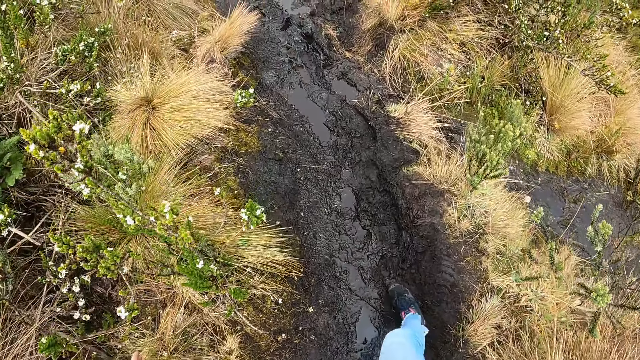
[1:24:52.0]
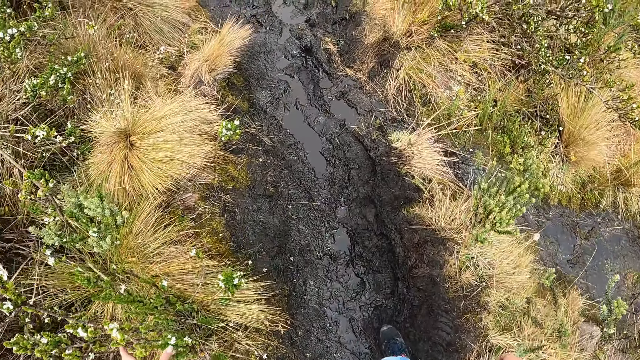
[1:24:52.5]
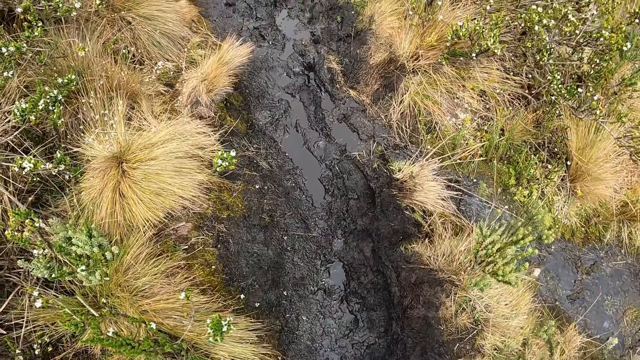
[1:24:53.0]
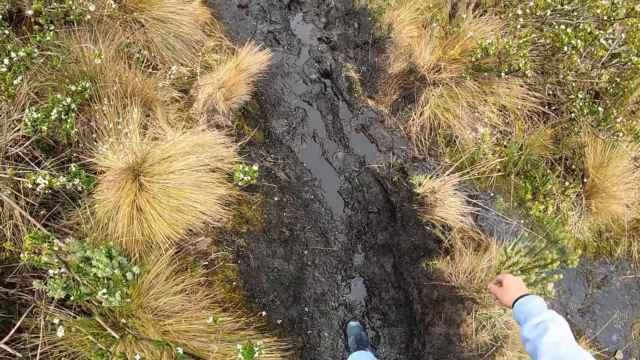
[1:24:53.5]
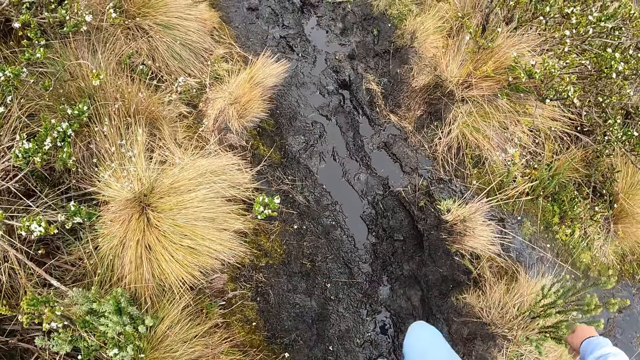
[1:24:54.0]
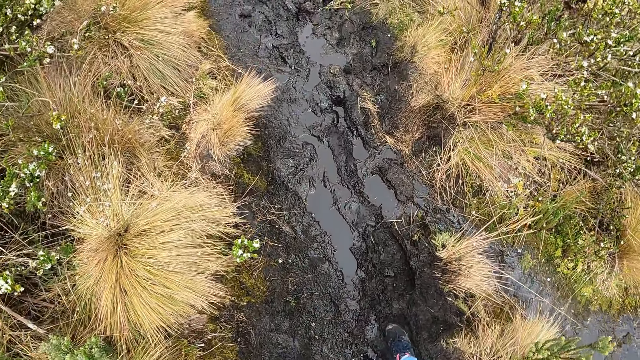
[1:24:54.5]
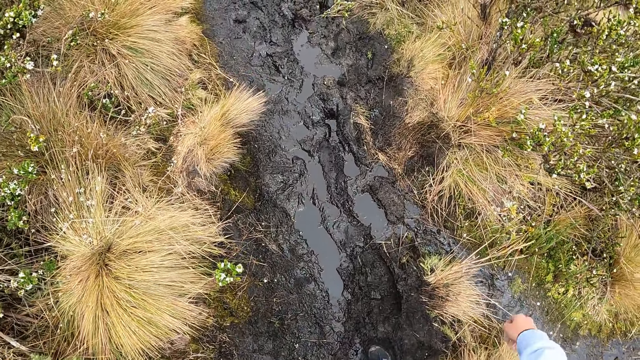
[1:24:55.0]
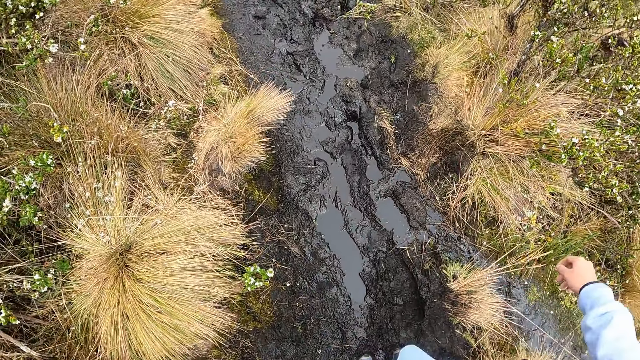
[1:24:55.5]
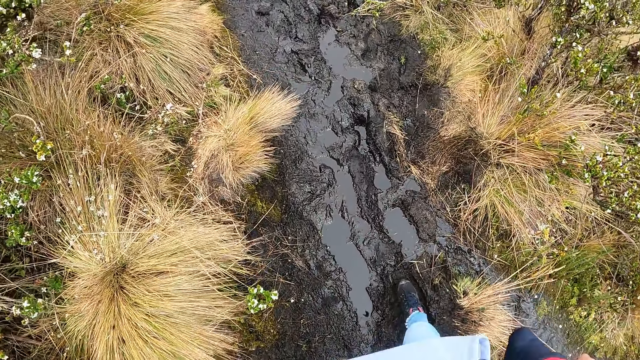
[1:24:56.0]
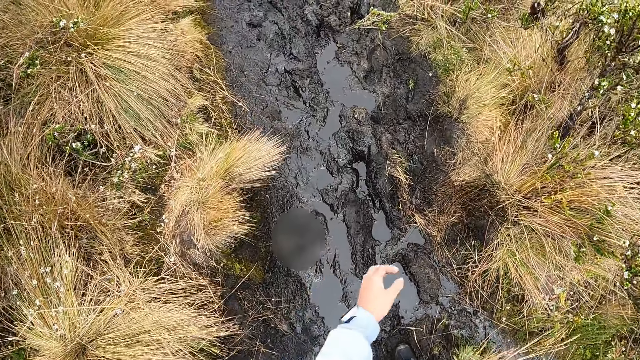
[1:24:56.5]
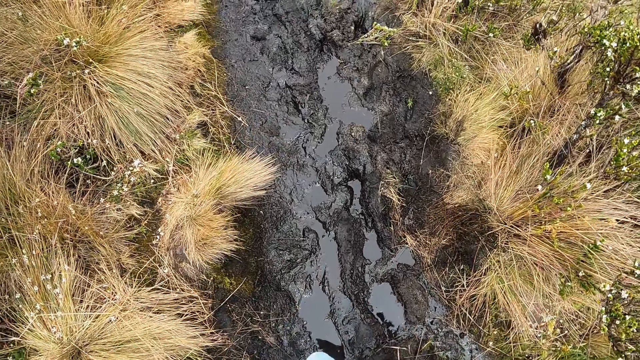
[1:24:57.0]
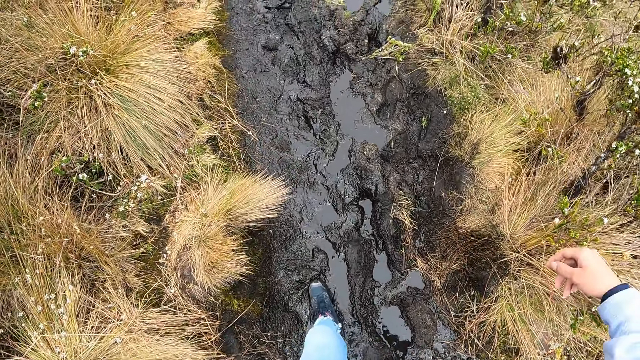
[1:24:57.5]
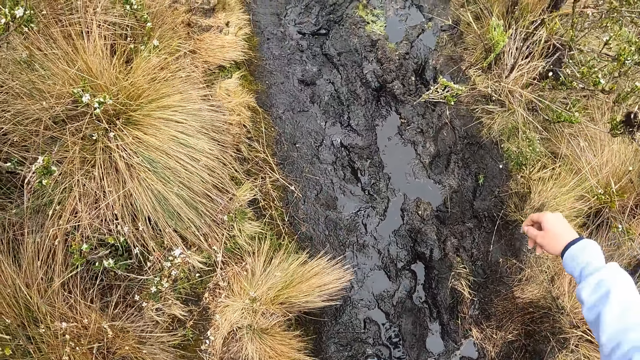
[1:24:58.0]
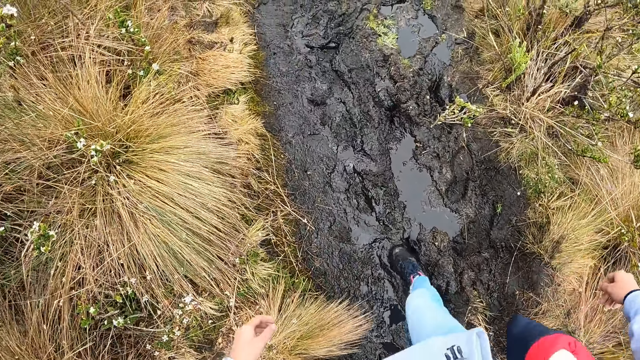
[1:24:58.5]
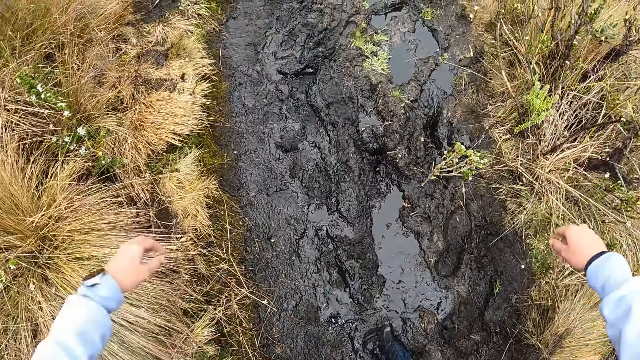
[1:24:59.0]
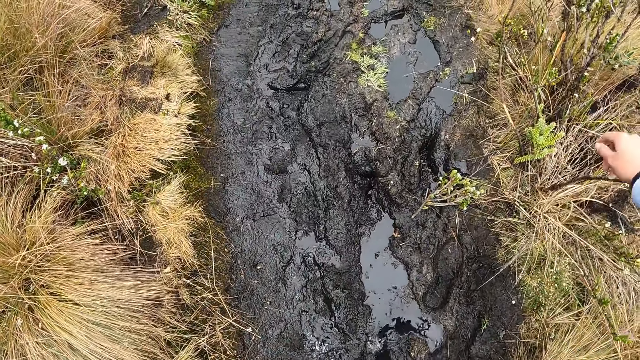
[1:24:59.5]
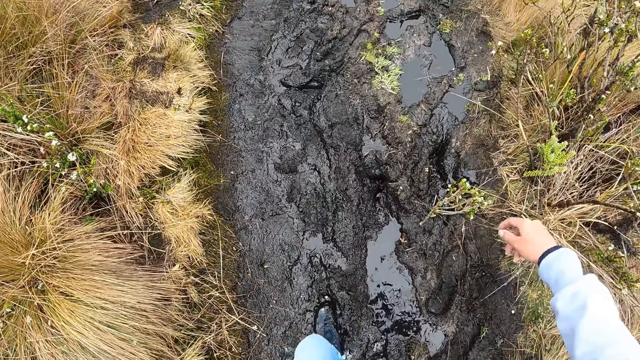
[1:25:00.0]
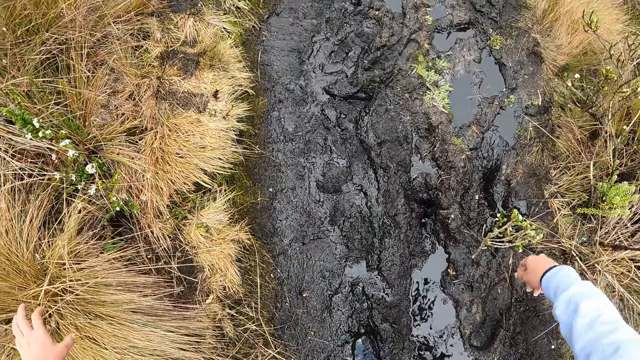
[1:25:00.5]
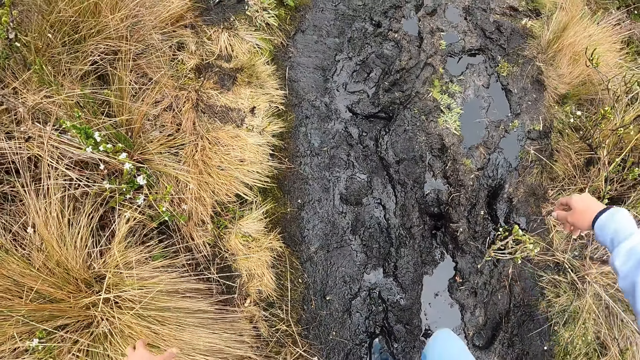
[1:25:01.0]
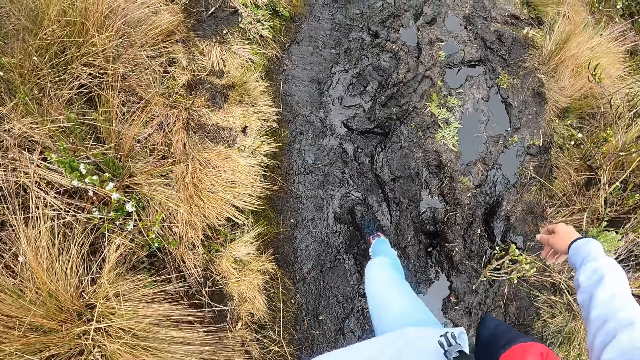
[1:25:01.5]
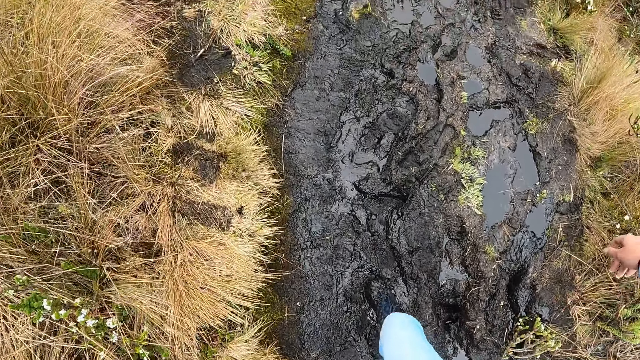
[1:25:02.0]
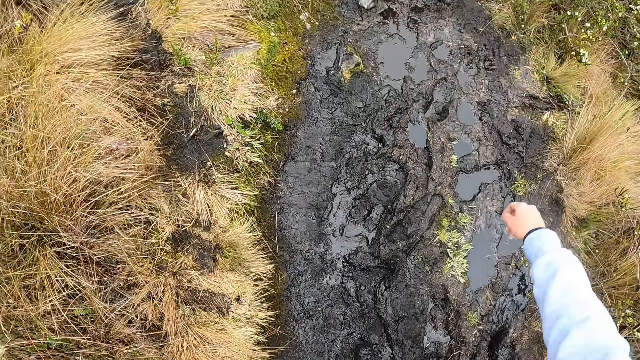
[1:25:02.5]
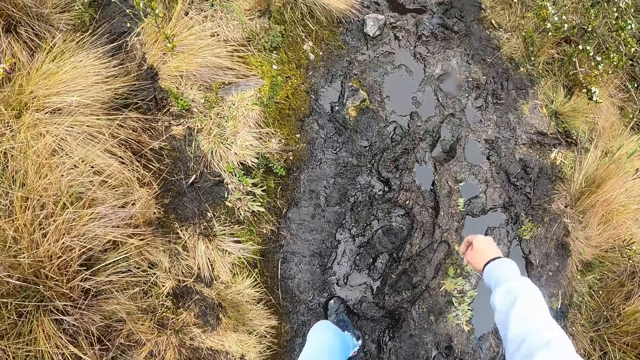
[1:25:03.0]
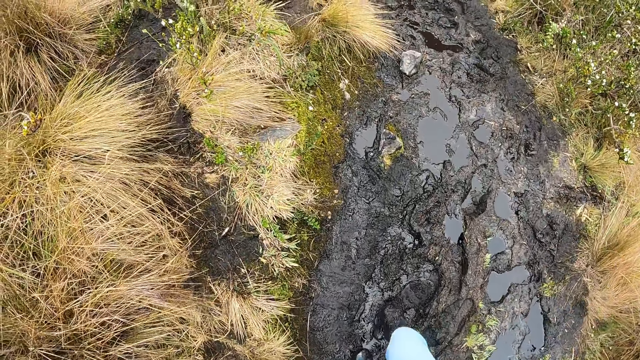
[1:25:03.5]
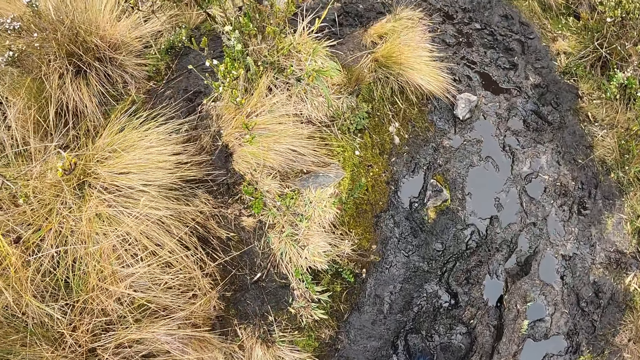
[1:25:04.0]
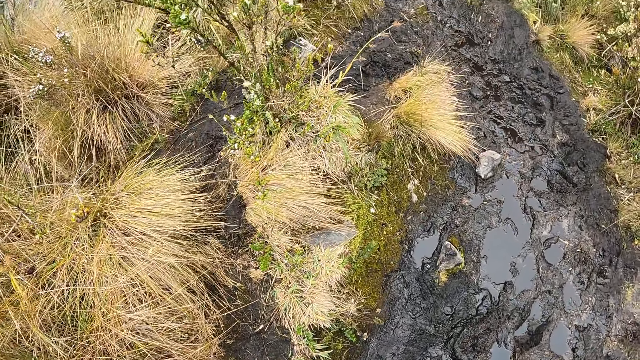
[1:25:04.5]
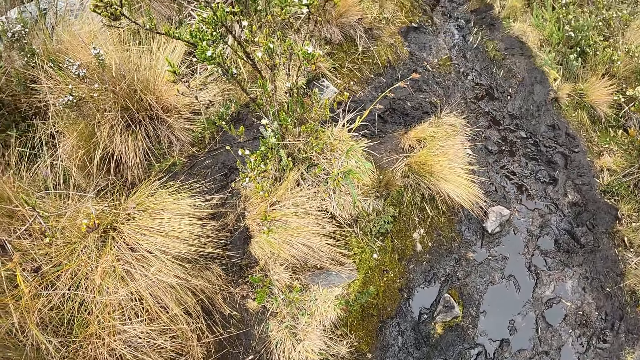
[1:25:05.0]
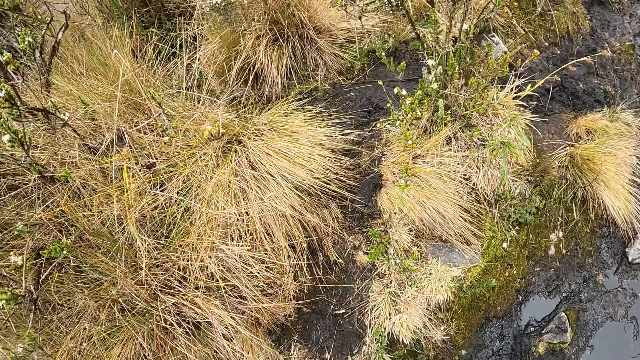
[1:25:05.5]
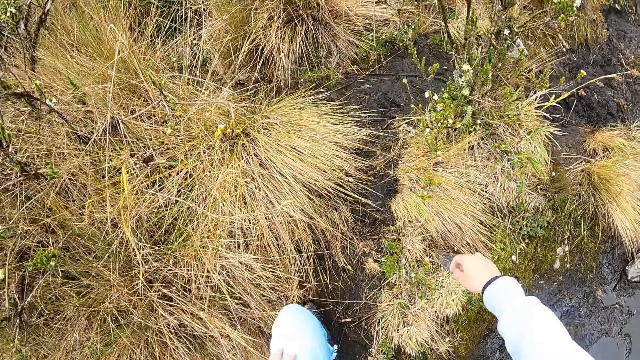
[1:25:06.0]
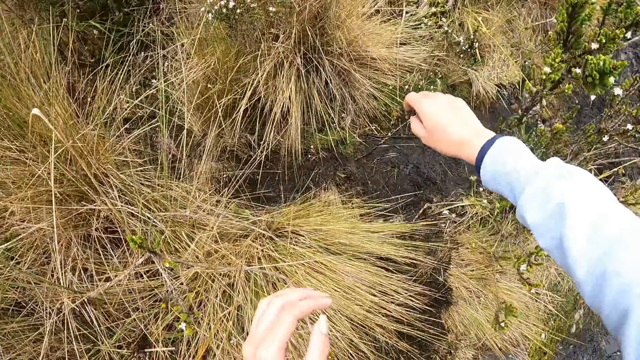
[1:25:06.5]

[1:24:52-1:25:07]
The camera wearer moves a hand.

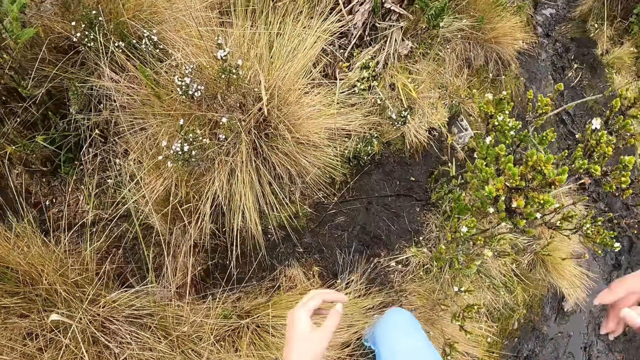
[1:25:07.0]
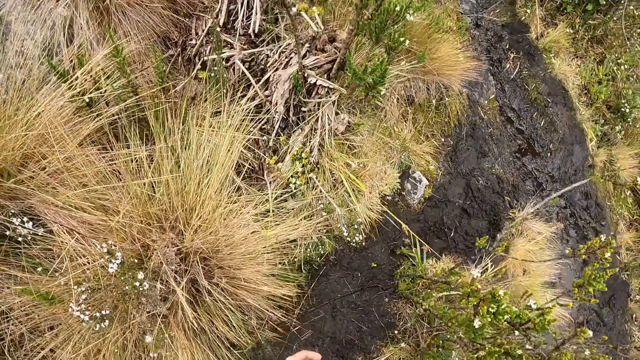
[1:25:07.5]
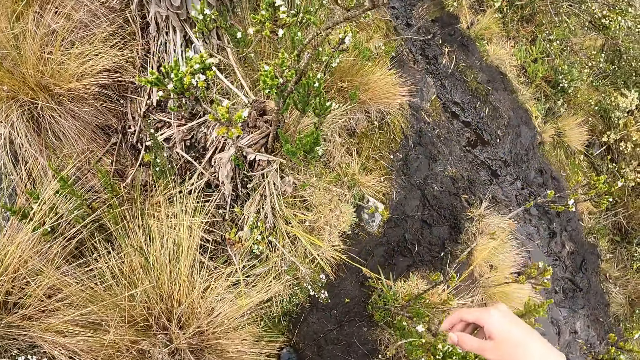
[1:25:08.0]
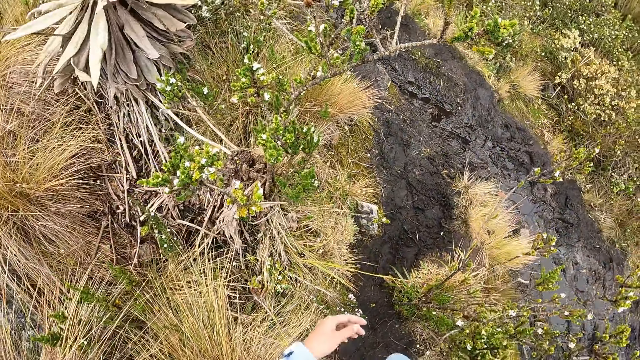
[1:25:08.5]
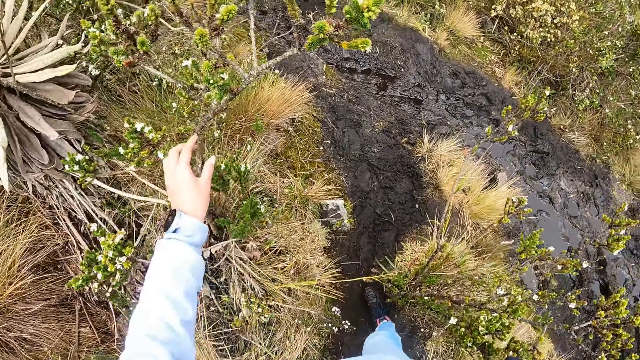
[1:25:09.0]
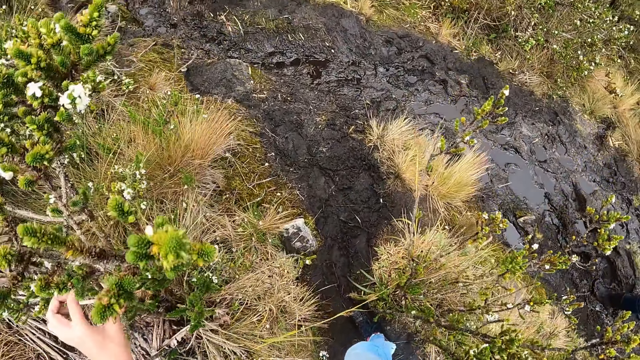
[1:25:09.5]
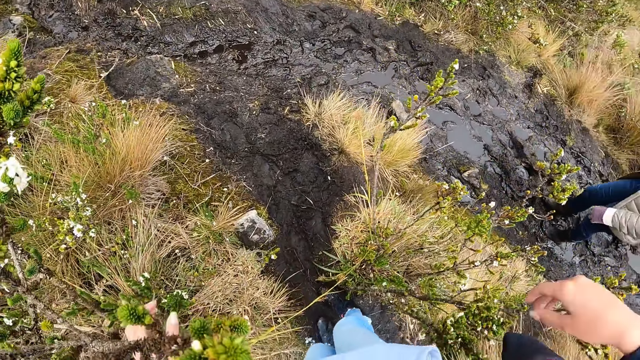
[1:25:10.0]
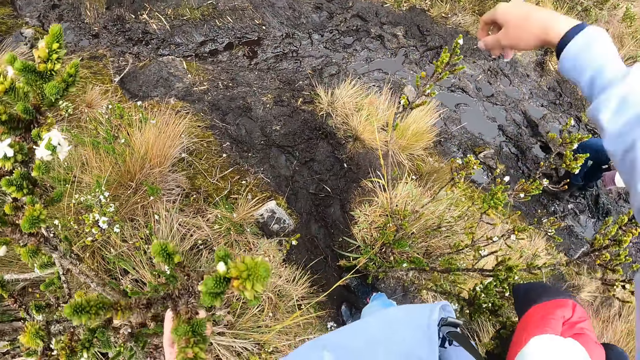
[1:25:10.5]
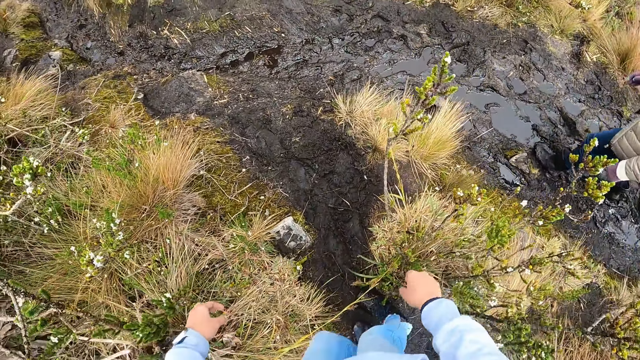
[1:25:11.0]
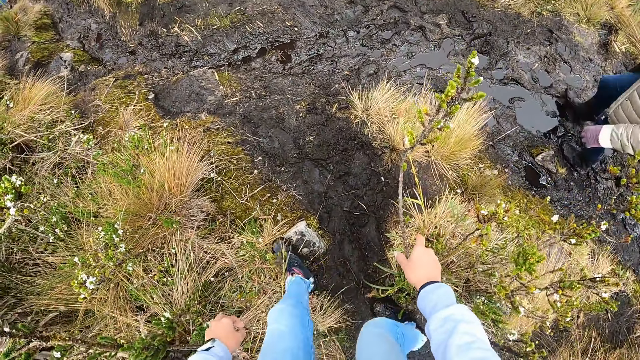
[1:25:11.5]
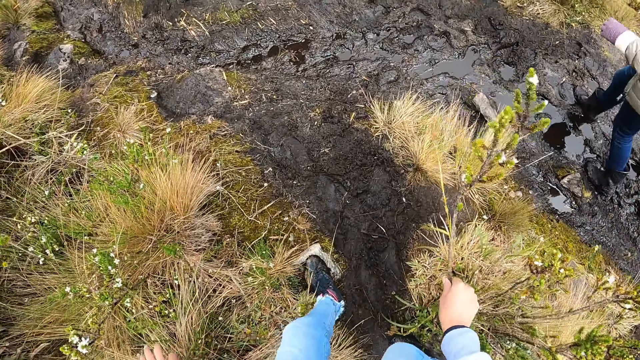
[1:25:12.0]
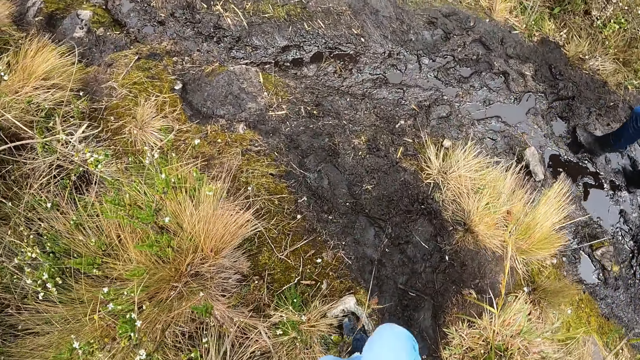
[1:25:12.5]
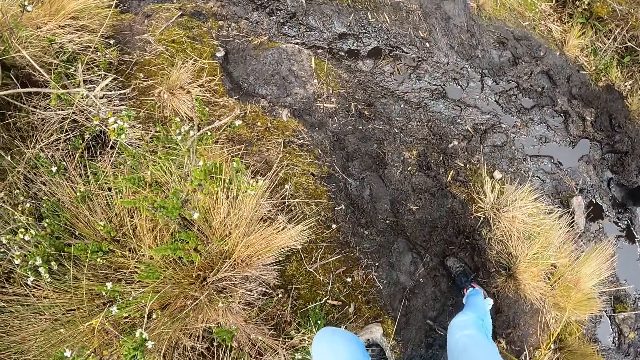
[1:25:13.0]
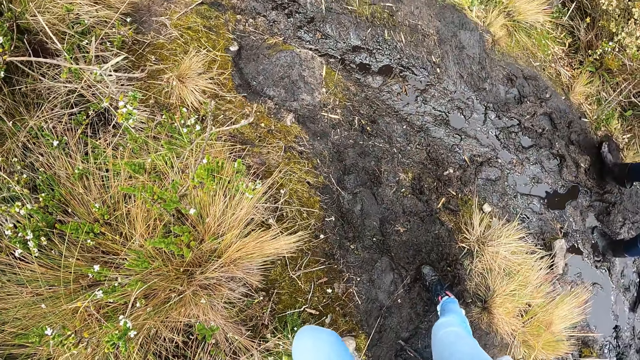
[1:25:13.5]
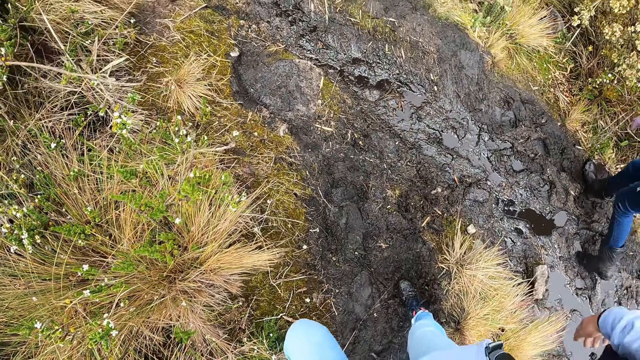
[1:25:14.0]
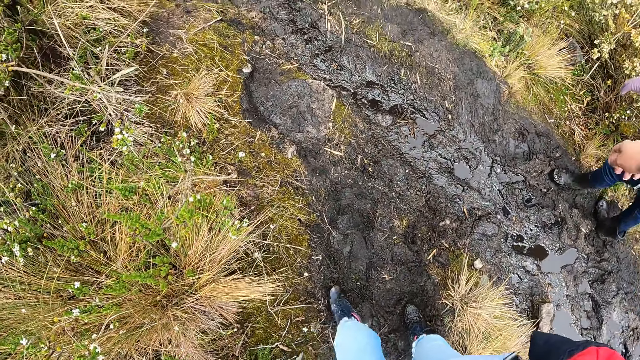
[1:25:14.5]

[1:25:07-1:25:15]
The camera wearer holds a plant with her left hand. She walks around.
